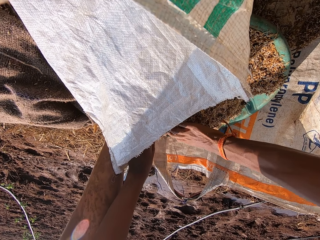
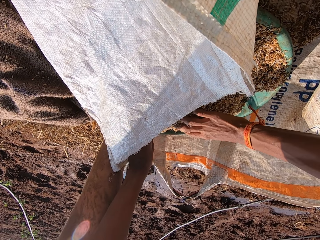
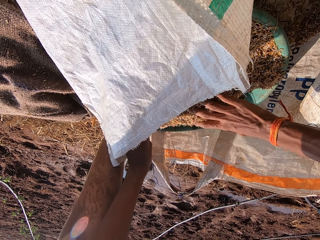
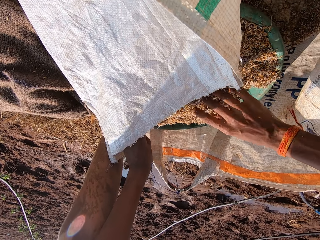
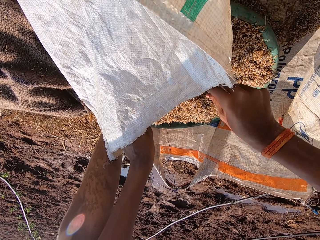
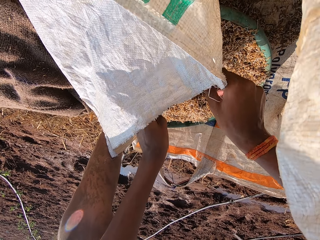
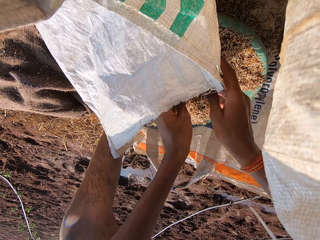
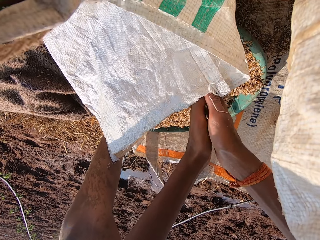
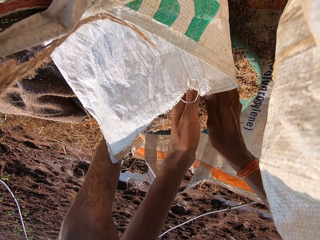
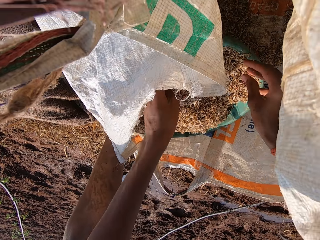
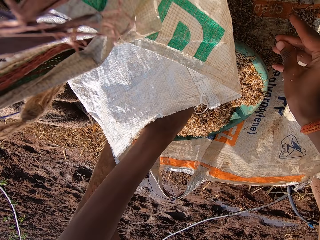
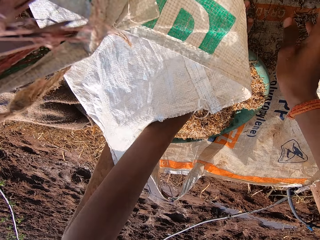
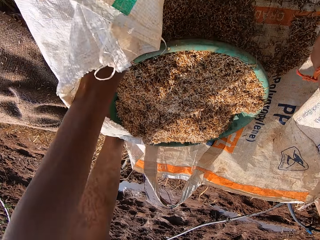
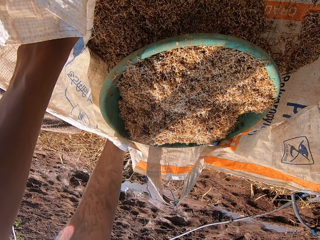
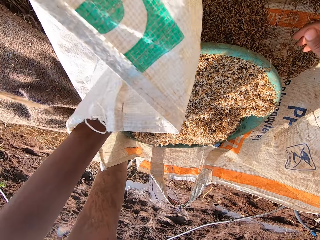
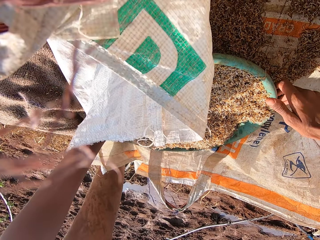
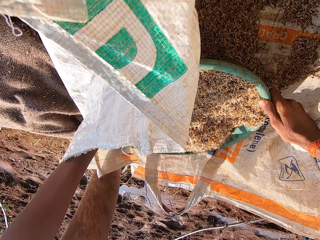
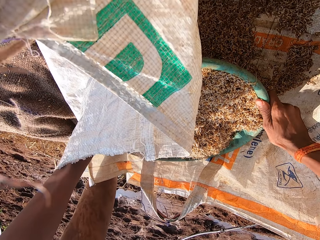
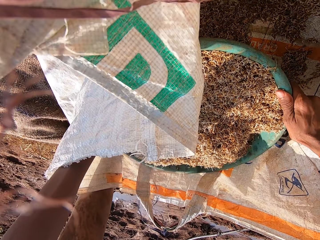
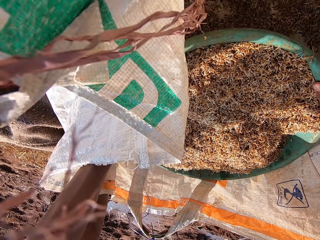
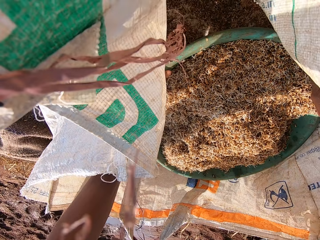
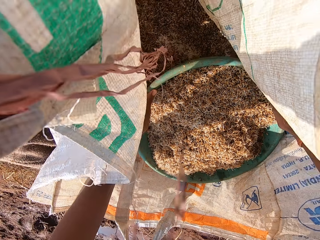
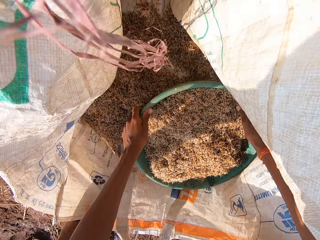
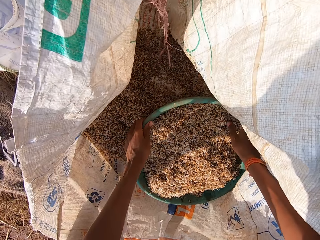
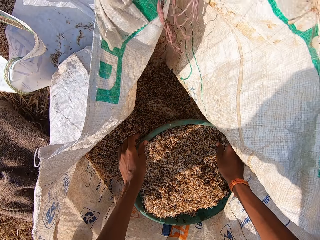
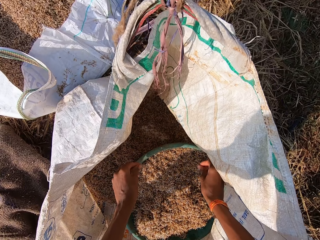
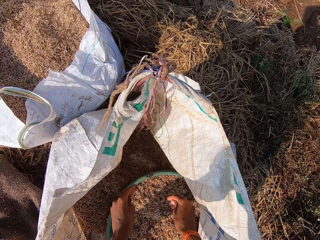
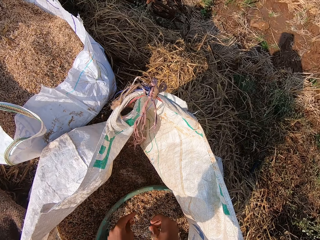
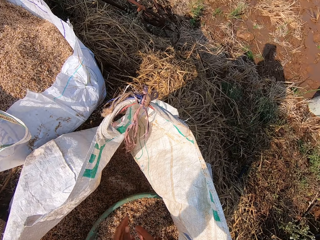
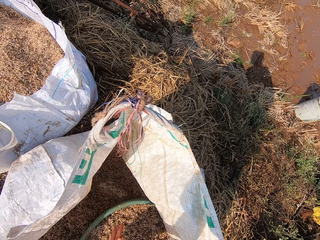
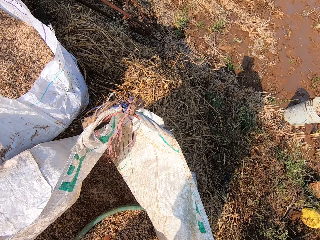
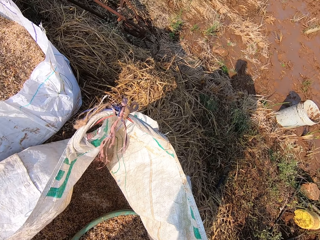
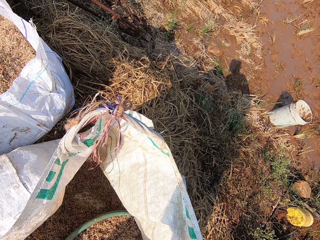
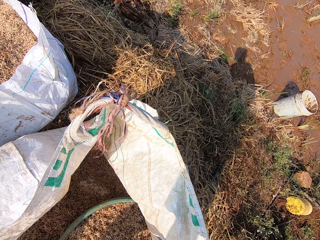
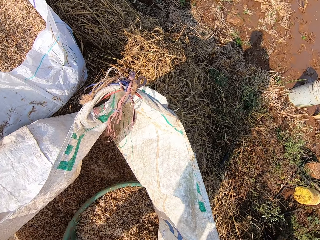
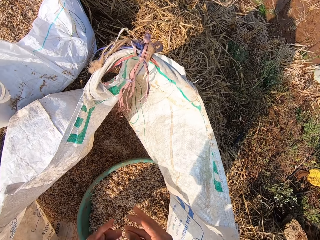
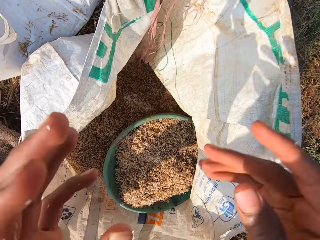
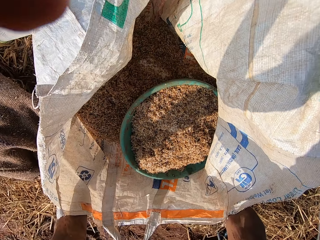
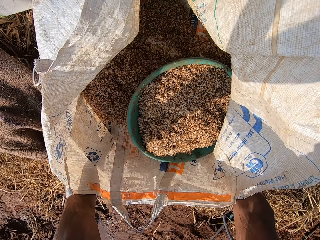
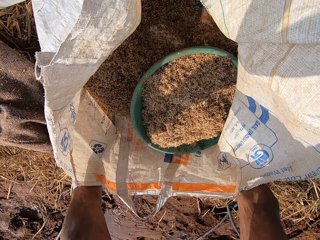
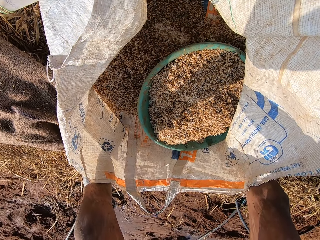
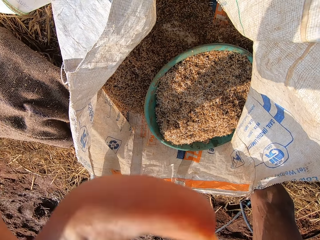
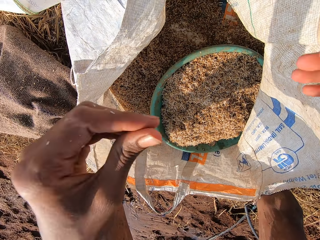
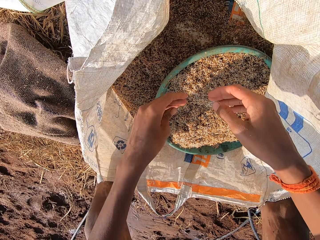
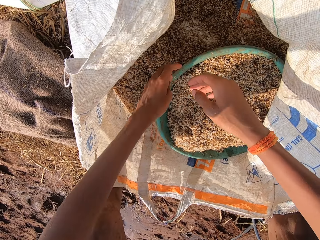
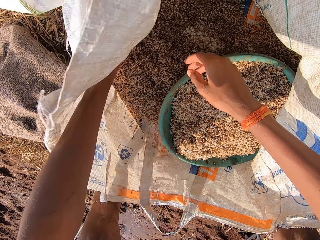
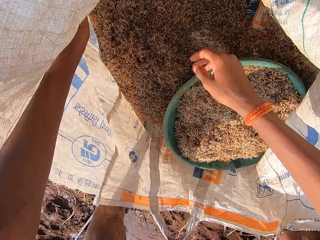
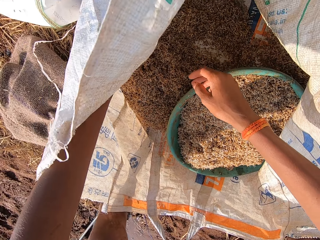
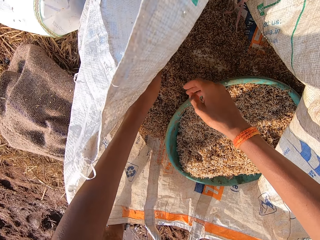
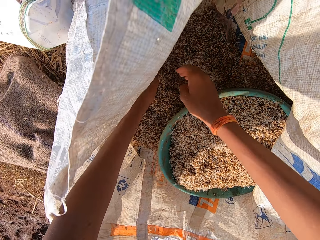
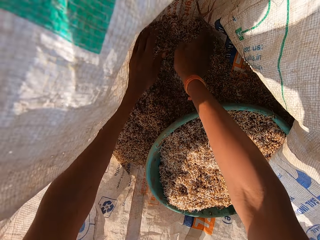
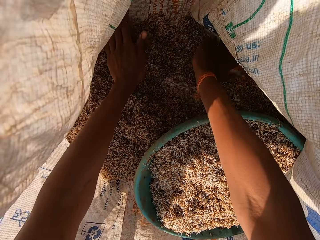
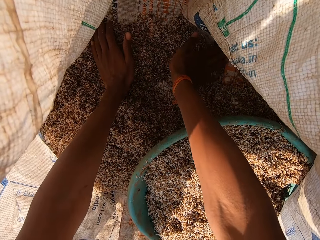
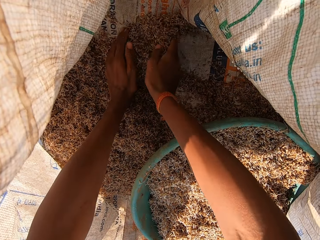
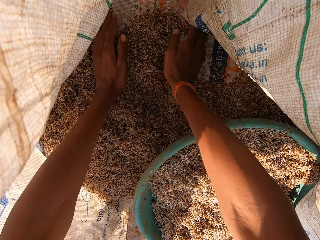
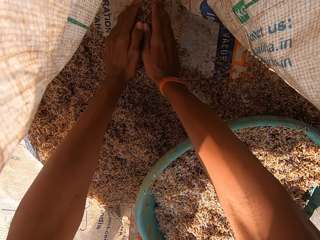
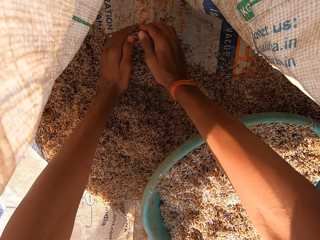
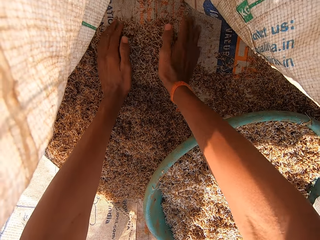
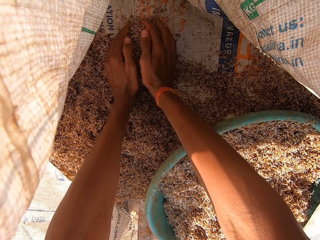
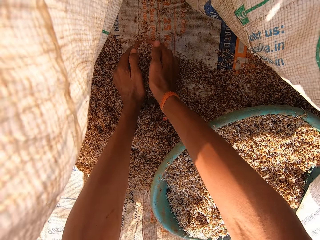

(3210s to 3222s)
The camera wearer dusts his hands. He transfers the bowl of barley straws in the bag of barley straws with both hands. He dusts his hands. He touches his head with both hands. He touches the bag of barley straws with his left hand. He gathers some barley straws in the bag of barley straws with both hands.

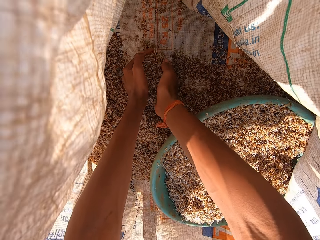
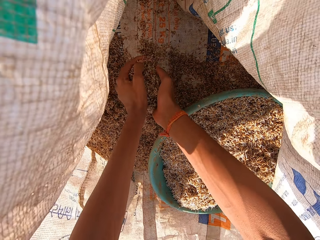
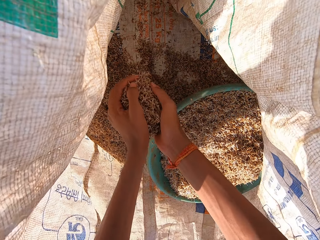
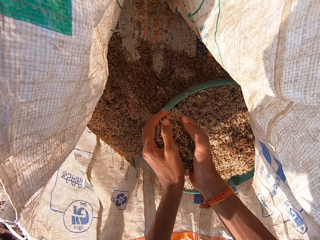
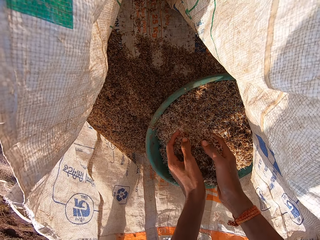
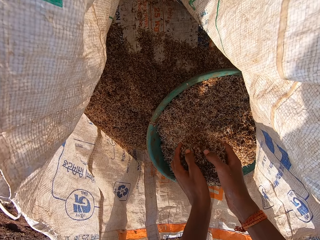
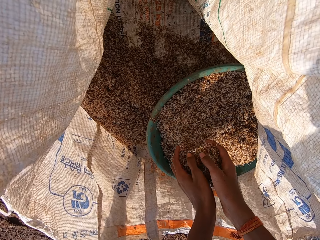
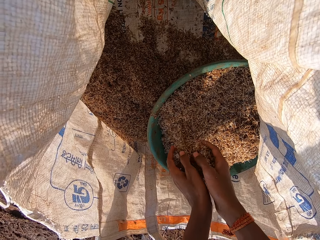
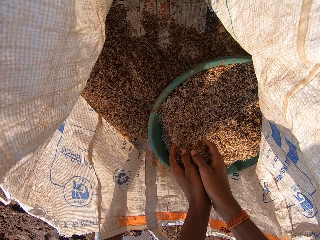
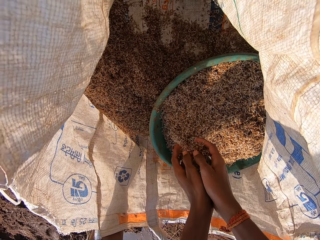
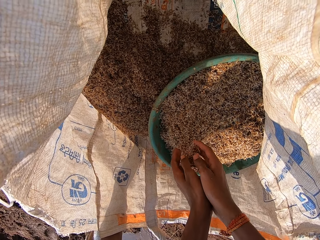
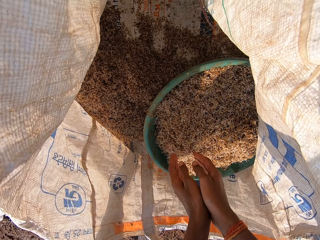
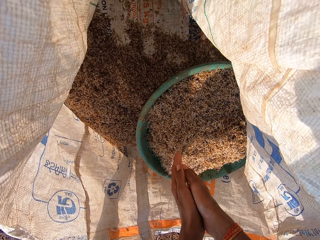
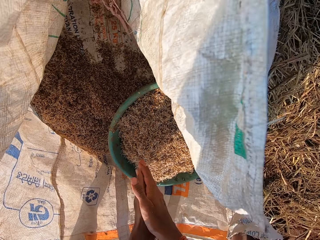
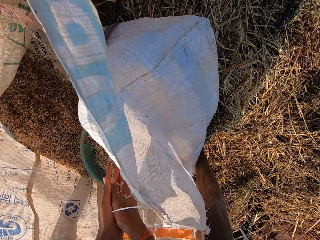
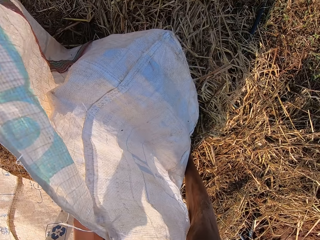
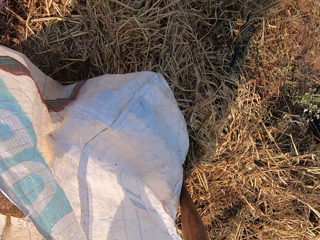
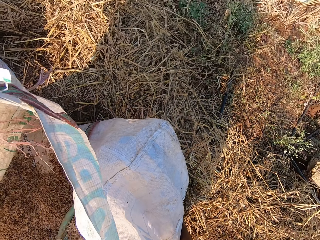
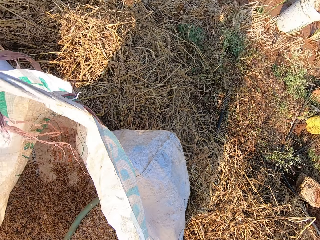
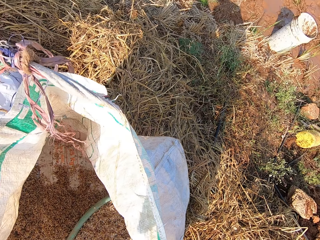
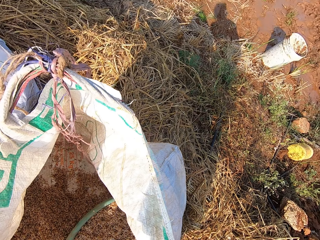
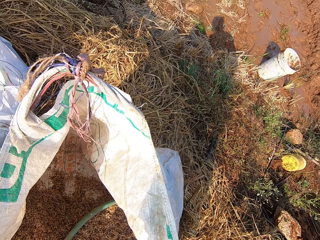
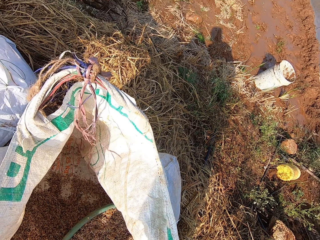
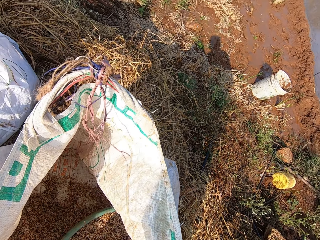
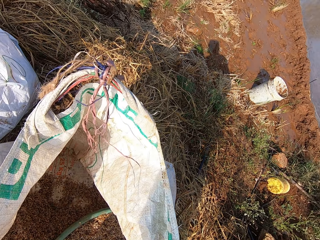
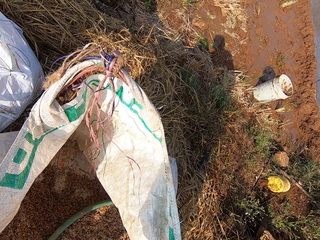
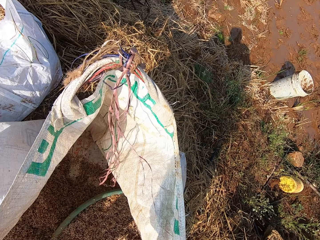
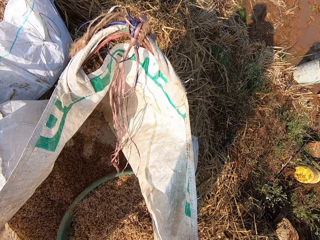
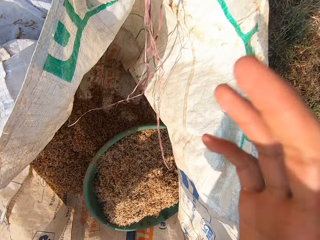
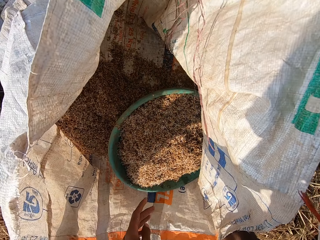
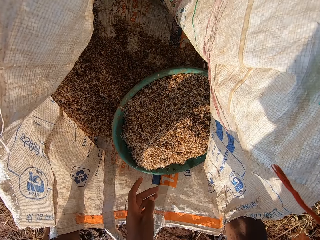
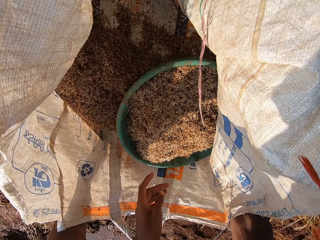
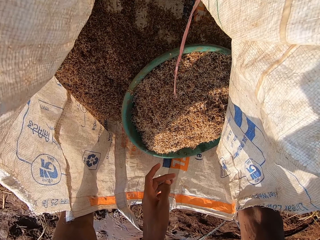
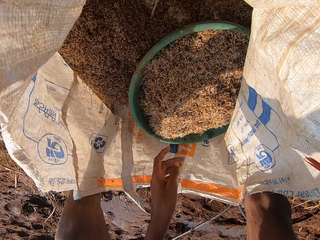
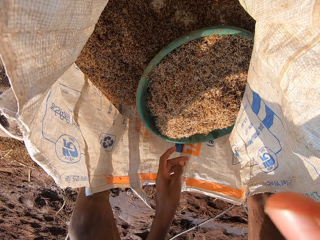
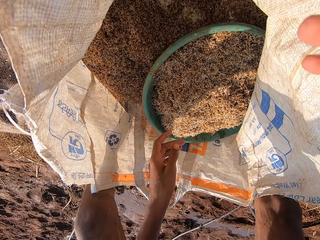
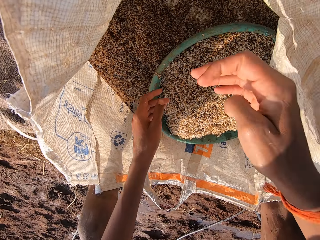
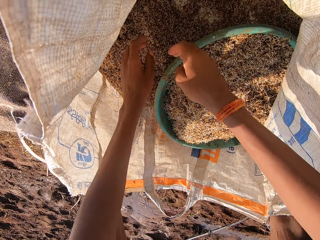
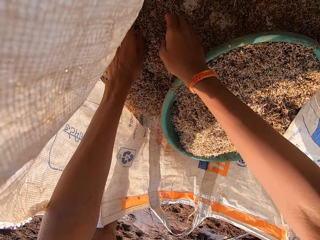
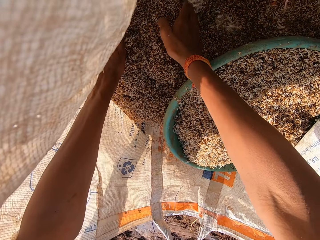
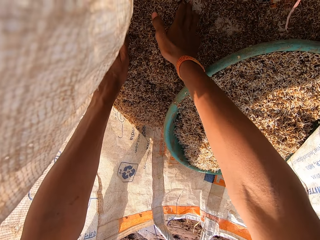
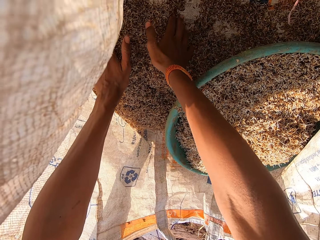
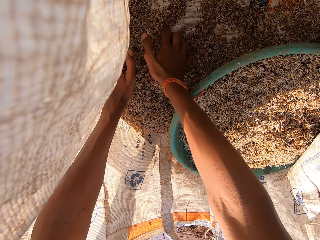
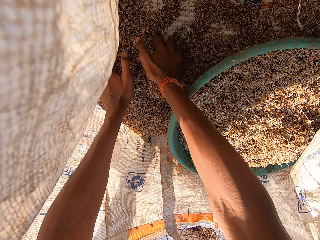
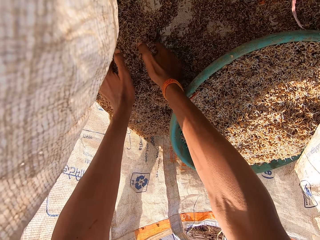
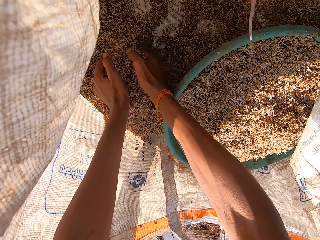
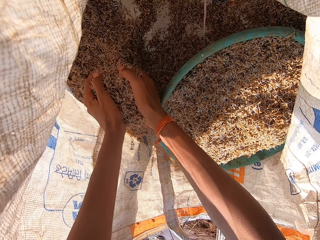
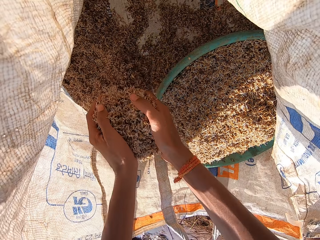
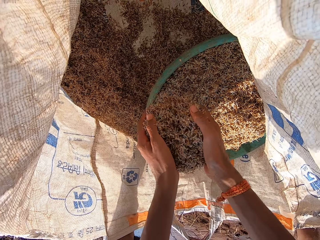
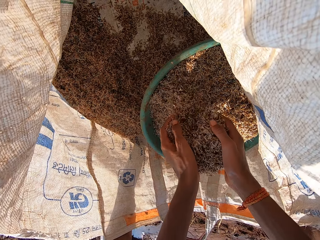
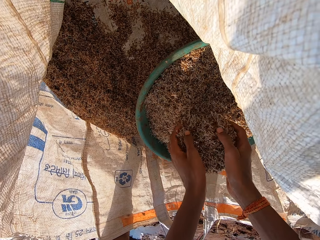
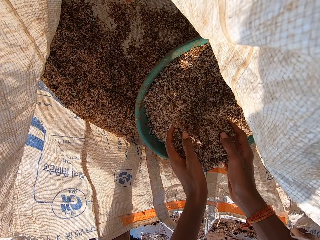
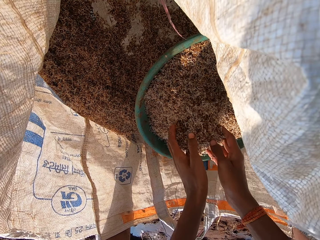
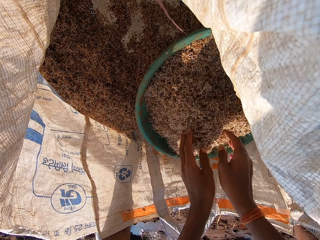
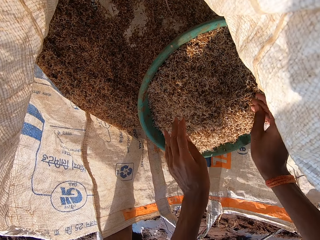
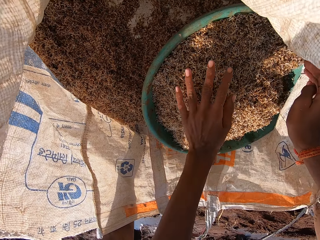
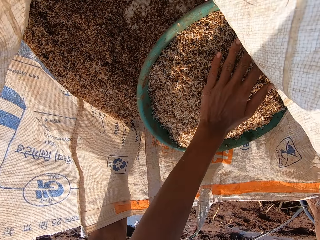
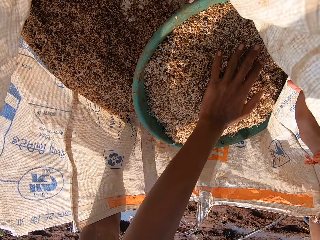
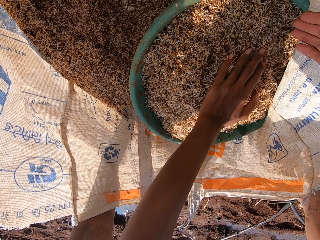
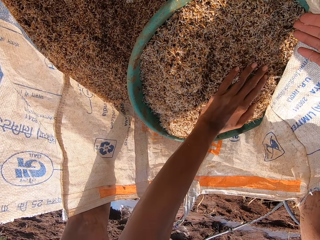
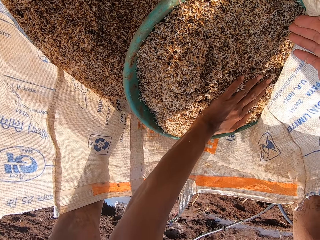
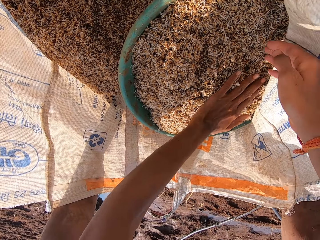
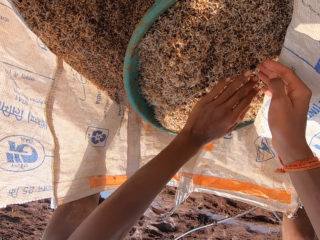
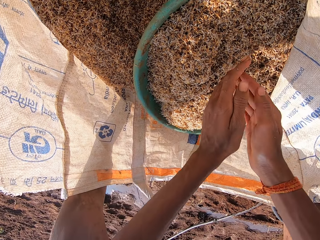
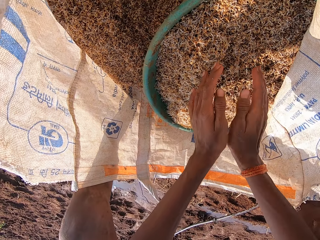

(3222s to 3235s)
The camera wearer picks up some barley straws from the bag of barley straws with both hands. He drops the barley straws into the bowl with both hands. He dusts his hands. He picks up some barley straws from the bag of barley straws with both hands. He drops the barley straws into the bowl with both hands. He spreads the barley straws in the bowl with his left hand. He adjusts the bag of barley straws with his right hand.
